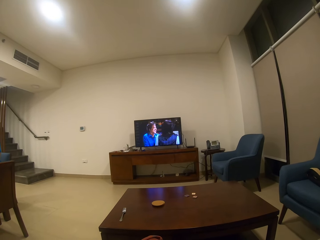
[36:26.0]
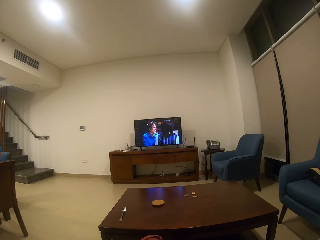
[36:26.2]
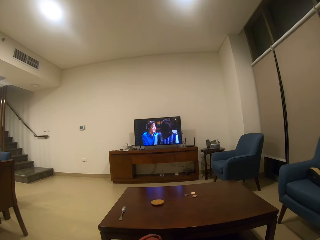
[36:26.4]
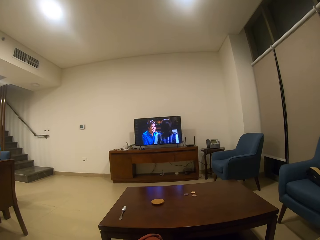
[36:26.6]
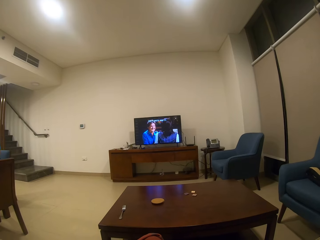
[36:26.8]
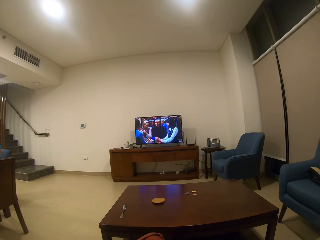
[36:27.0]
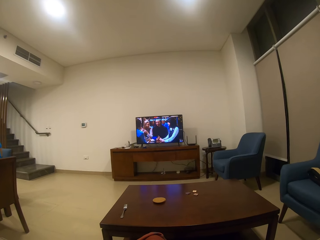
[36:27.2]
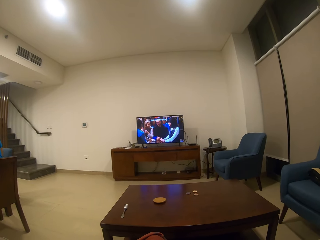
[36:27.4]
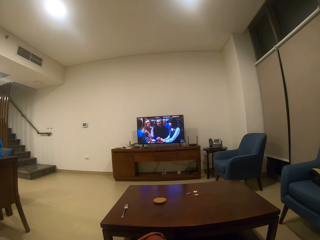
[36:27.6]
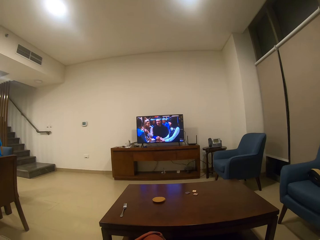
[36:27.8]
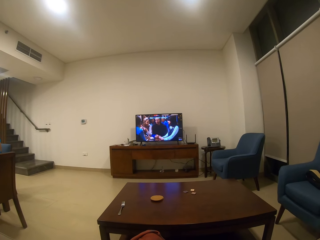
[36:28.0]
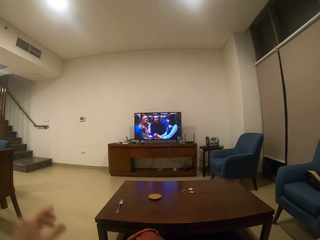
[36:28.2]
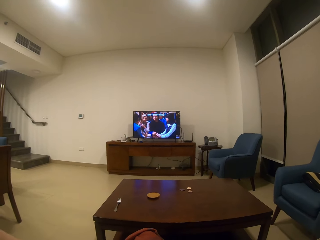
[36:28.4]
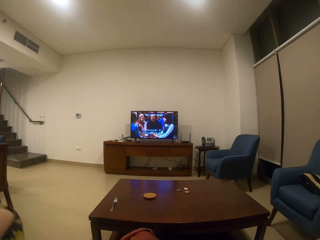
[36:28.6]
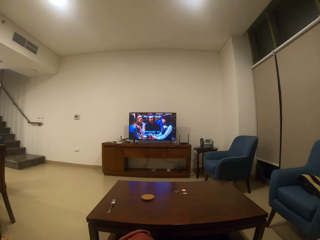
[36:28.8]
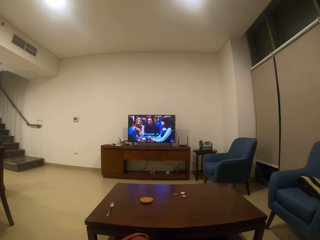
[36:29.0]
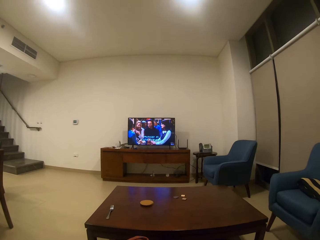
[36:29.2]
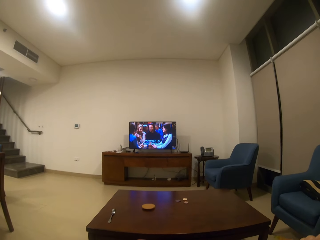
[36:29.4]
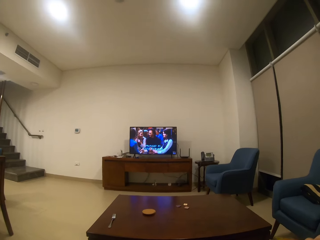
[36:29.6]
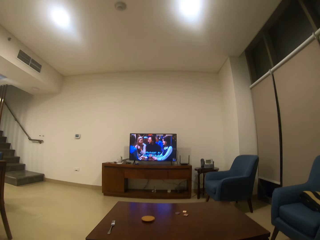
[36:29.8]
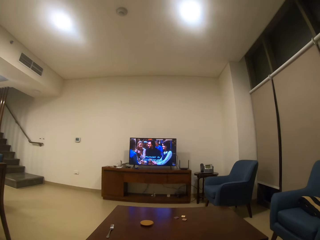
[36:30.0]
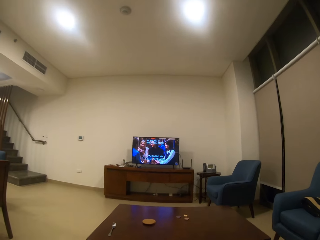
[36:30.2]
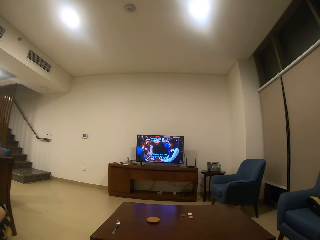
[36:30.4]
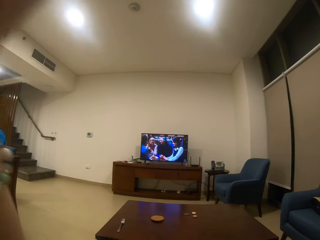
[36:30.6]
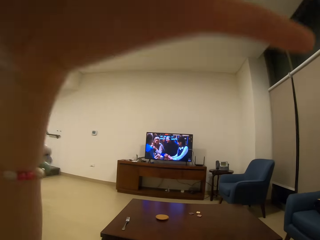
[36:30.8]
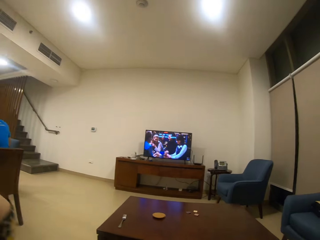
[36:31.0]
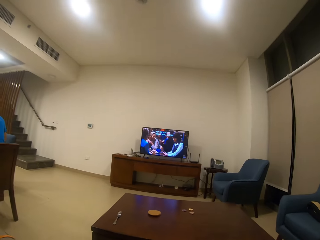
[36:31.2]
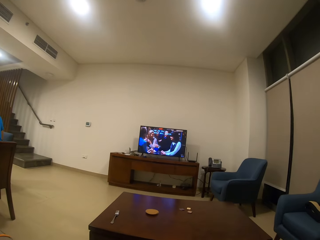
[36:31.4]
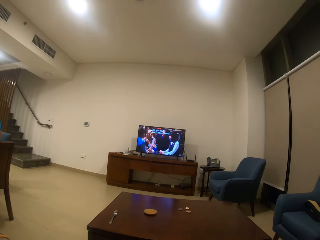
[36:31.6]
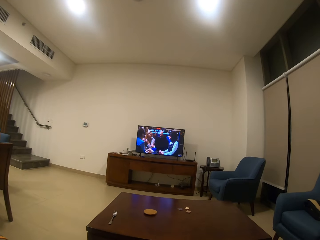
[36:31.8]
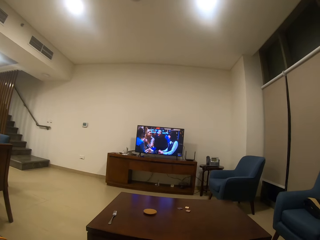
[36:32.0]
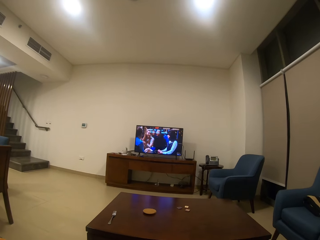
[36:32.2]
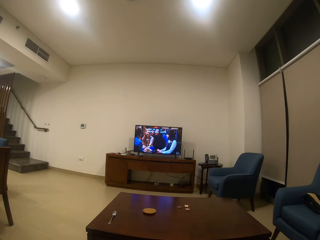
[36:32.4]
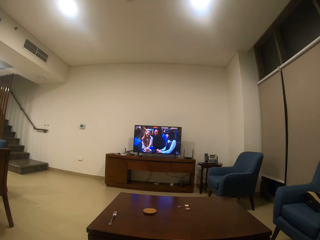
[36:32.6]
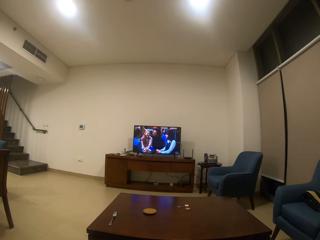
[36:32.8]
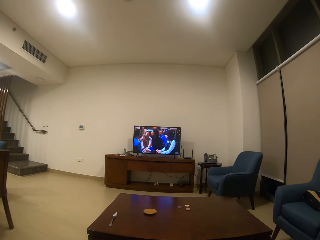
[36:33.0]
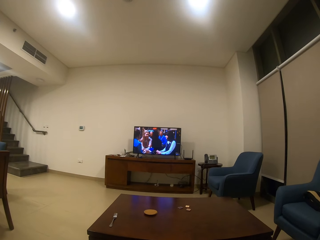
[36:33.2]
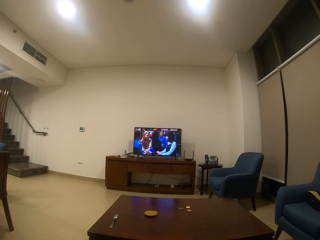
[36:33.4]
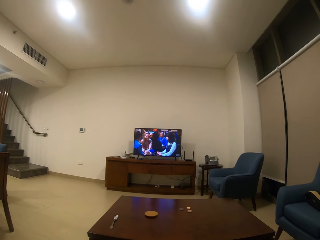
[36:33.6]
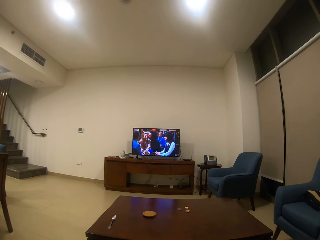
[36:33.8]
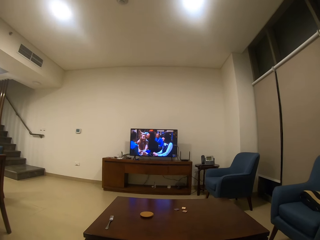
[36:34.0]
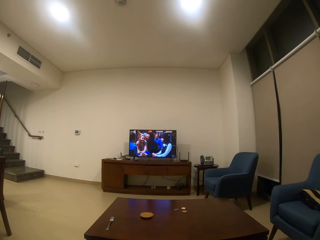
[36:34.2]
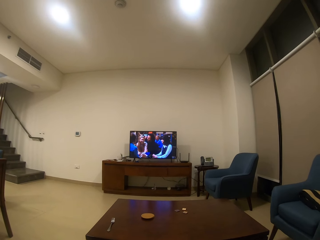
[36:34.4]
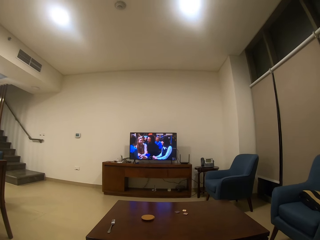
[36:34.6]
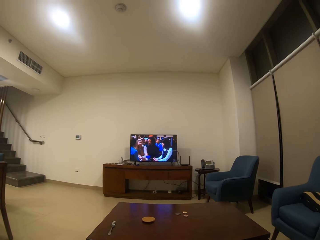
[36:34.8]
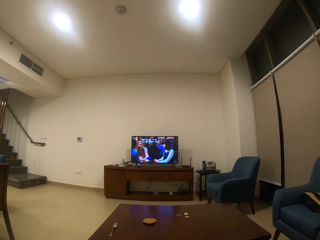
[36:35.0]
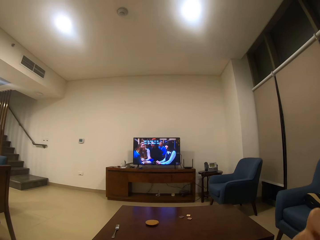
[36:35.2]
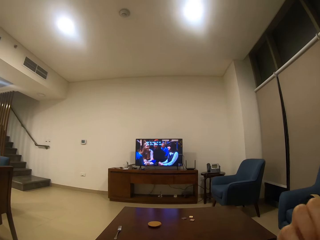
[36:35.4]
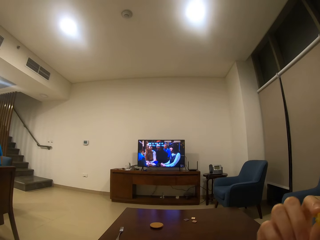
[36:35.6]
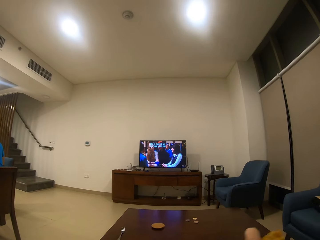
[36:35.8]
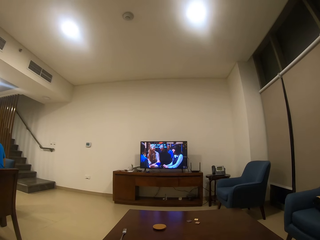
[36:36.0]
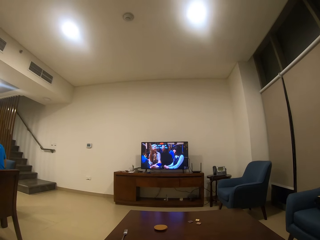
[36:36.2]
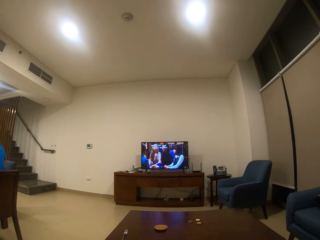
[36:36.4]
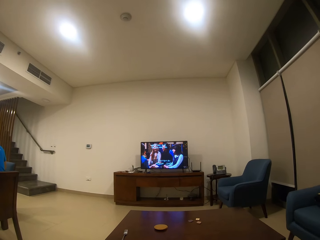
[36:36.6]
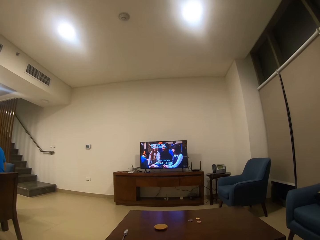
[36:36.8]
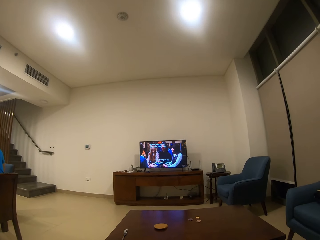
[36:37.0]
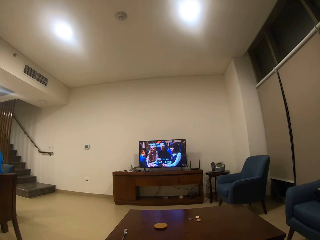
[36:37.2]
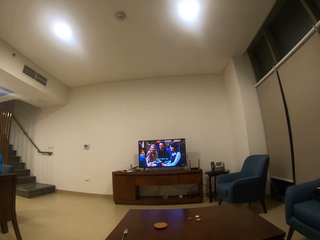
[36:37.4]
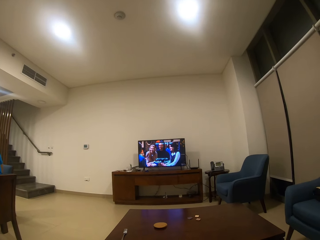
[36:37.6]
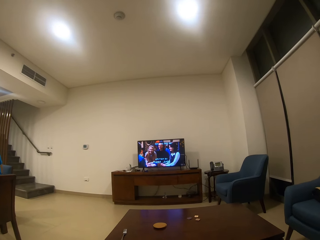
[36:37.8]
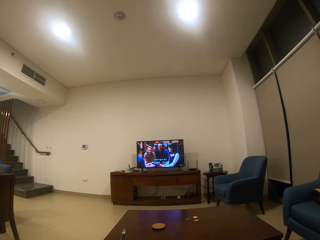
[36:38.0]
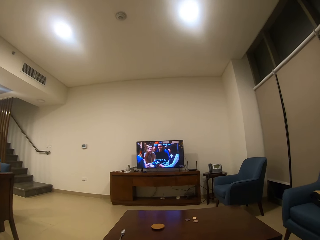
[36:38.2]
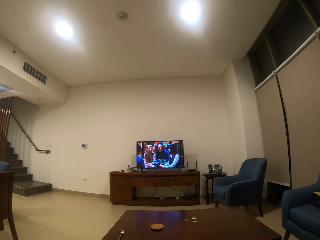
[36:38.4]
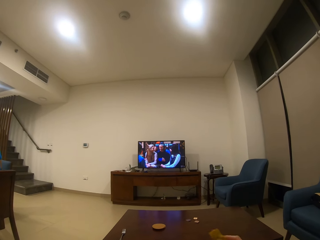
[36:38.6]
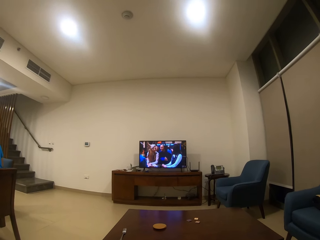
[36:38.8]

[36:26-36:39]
The camera wearer raises hands. They watch television. They move toes.

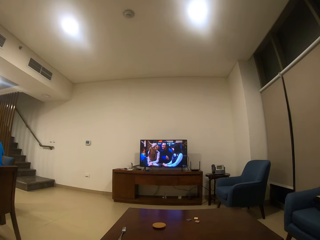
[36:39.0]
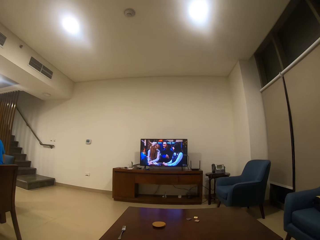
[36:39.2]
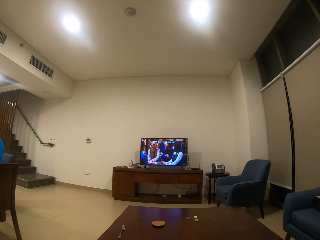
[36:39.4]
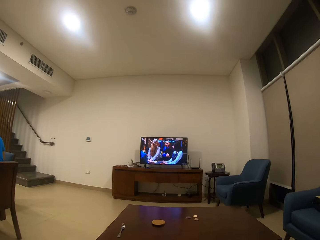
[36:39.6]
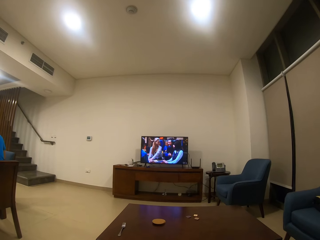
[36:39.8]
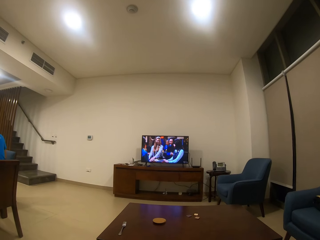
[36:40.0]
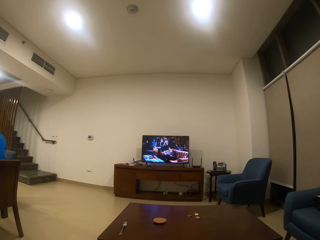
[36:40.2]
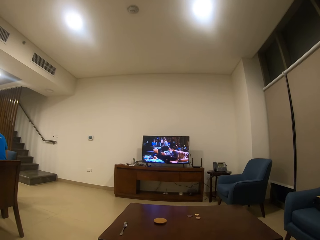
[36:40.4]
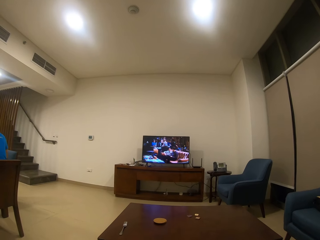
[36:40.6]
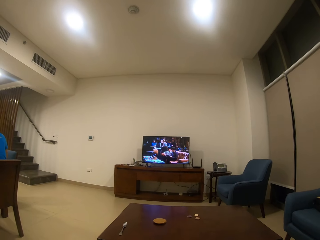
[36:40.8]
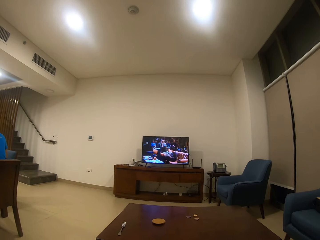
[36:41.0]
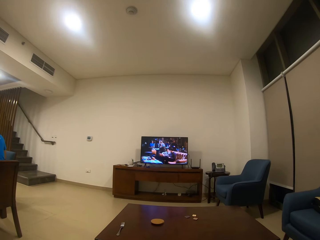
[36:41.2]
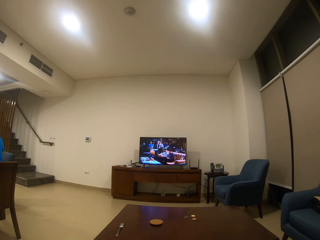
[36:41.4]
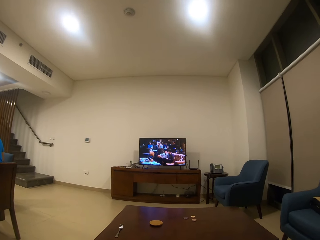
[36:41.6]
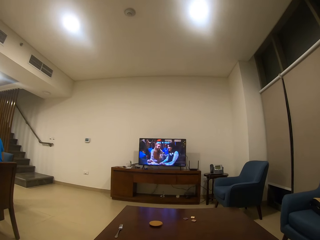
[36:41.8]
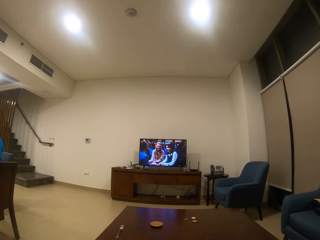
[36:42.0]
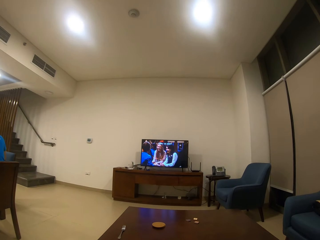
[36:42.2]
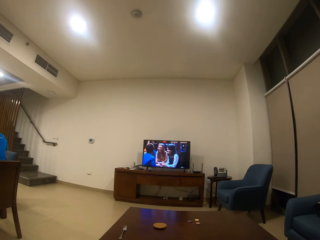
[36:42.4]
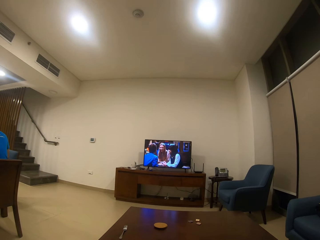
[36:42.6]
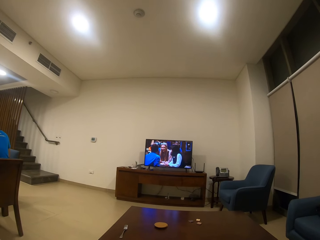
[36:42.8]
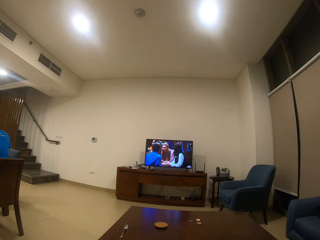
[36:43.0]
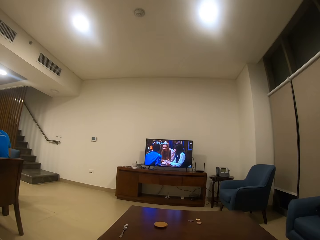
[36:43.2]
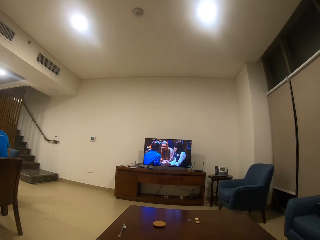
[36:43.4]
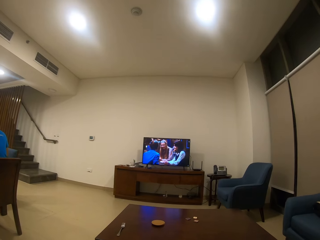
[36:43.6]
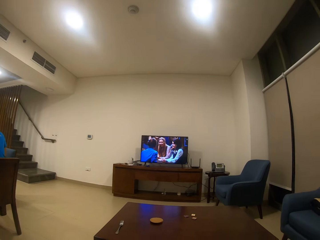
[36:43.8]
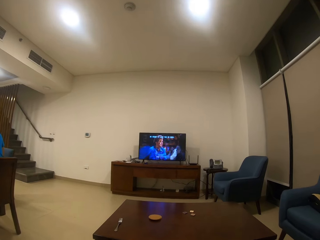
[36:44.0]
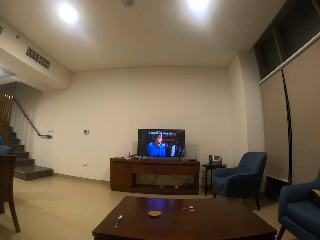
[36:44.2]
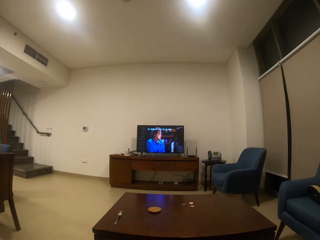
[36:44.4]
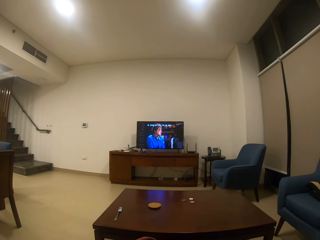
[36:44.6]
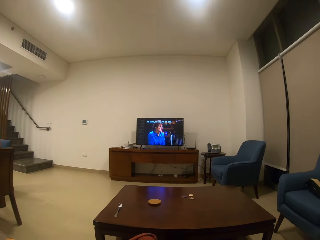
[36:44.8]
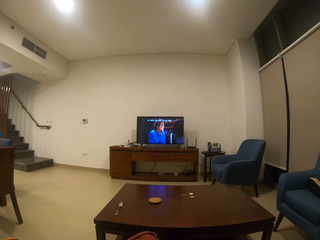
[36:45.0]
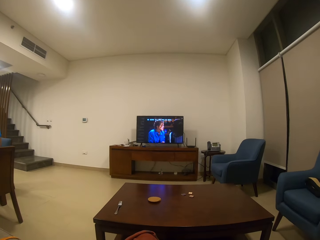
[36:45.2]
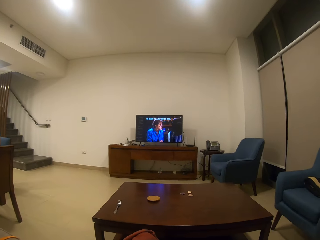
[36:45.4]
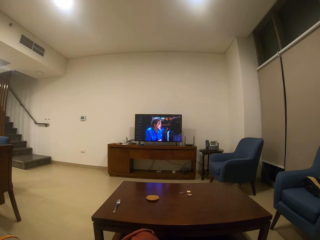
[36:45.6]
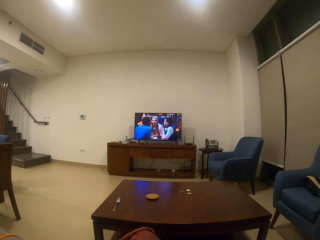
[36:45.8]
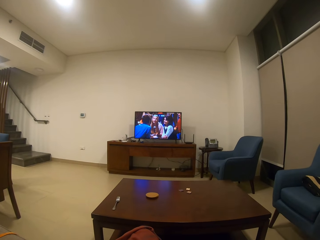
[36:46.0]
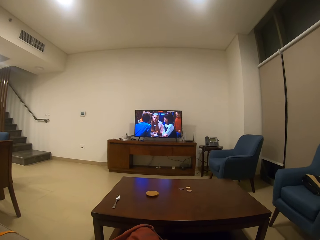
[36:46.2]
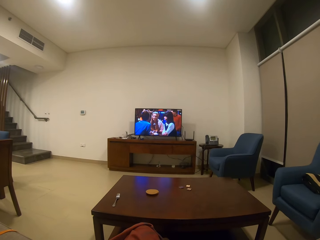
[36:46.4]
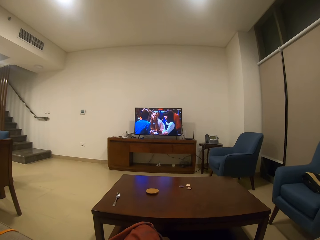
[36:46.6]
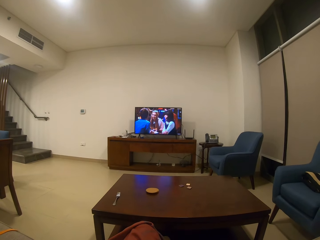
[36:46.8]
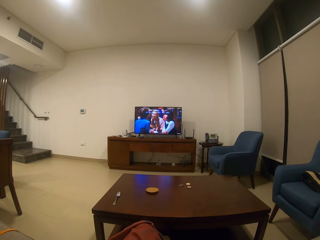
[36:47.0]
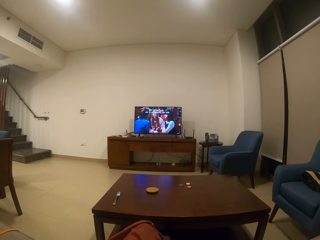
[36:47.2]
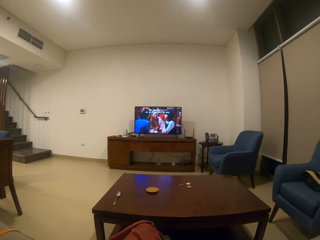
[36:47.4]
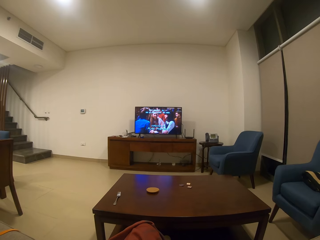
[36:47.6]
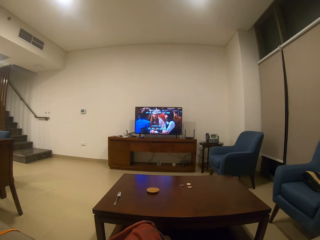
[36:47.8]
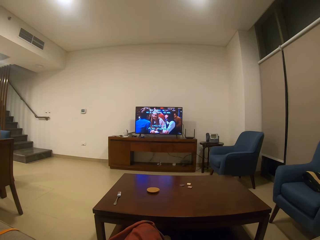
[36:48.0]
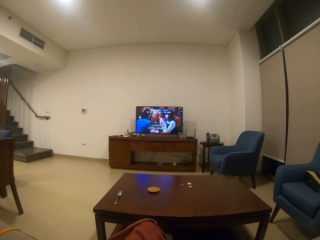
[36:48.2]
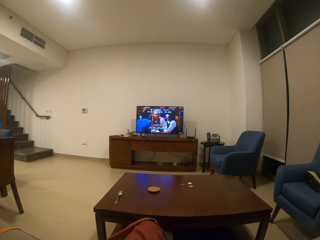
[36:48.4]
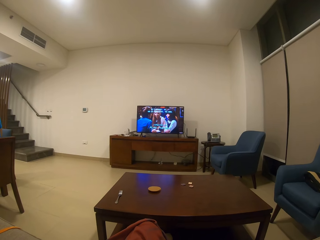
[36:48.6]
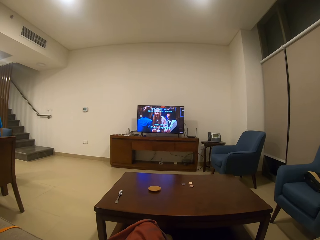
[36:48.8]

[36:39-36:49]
The camera wearer watches television.
